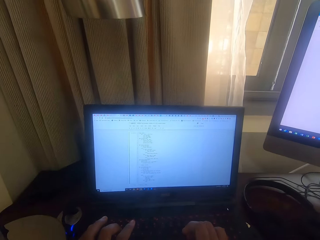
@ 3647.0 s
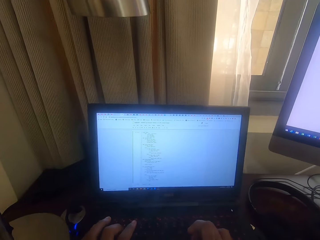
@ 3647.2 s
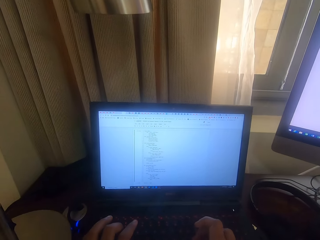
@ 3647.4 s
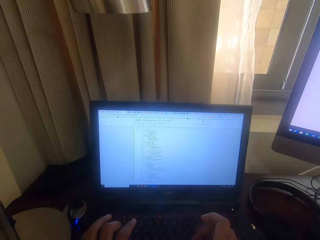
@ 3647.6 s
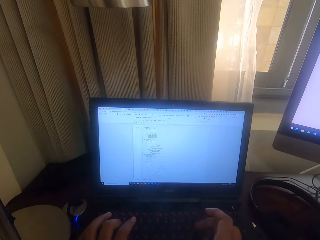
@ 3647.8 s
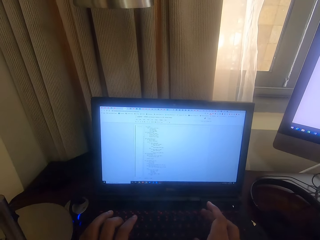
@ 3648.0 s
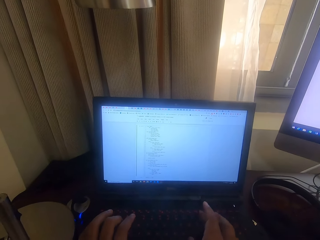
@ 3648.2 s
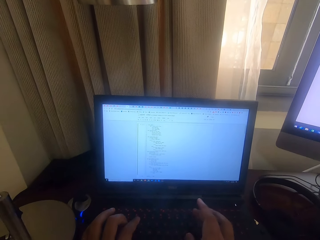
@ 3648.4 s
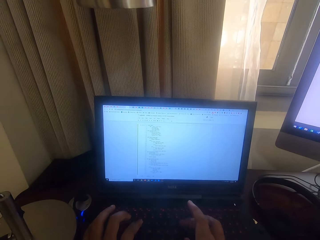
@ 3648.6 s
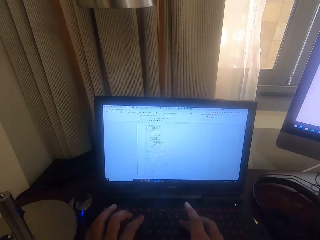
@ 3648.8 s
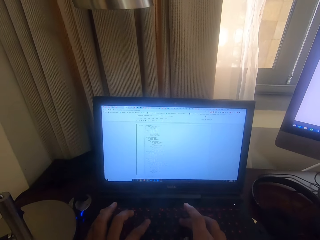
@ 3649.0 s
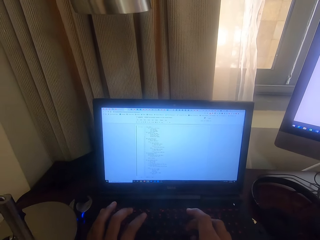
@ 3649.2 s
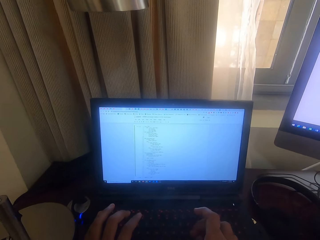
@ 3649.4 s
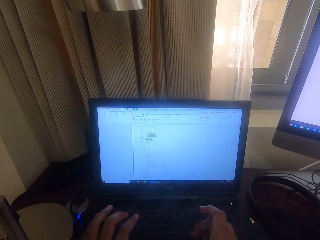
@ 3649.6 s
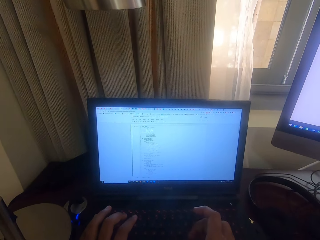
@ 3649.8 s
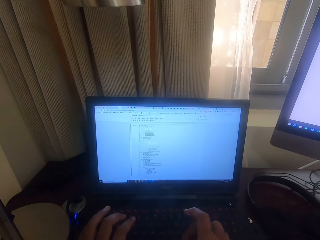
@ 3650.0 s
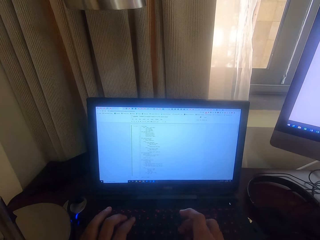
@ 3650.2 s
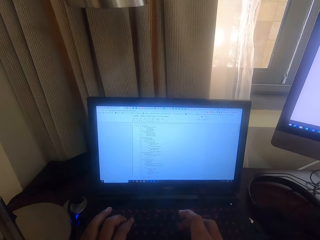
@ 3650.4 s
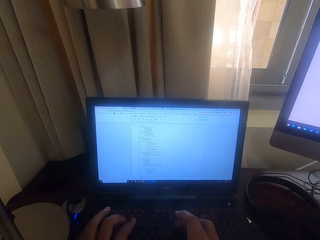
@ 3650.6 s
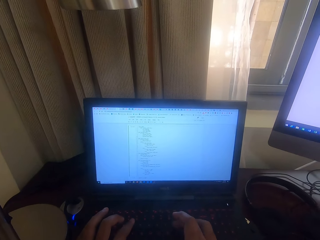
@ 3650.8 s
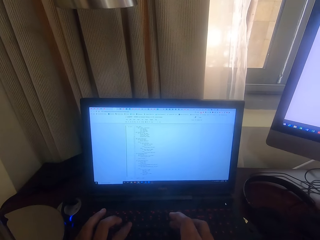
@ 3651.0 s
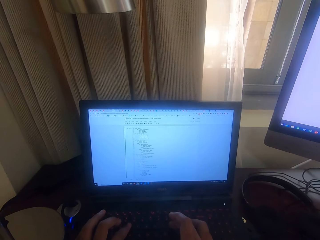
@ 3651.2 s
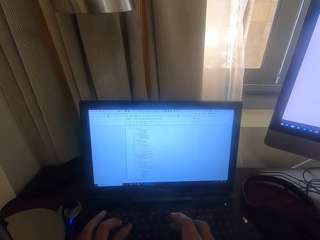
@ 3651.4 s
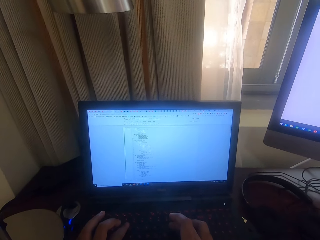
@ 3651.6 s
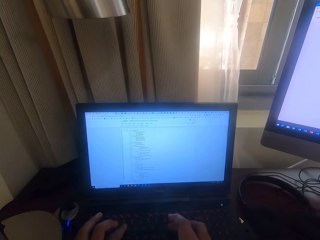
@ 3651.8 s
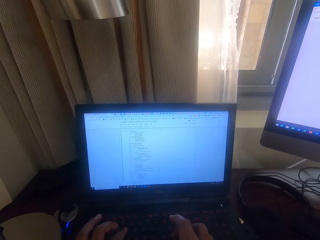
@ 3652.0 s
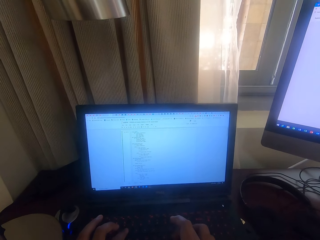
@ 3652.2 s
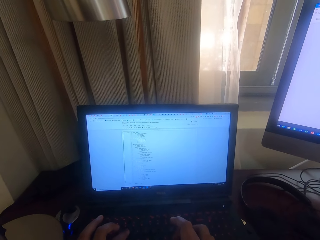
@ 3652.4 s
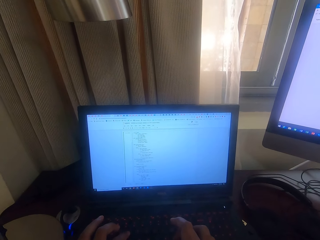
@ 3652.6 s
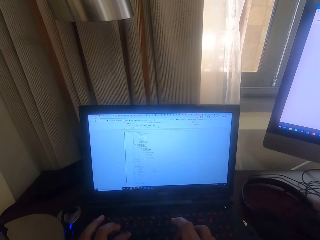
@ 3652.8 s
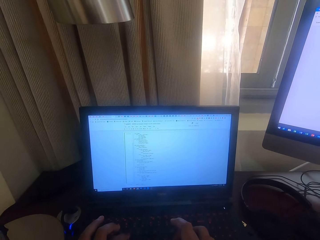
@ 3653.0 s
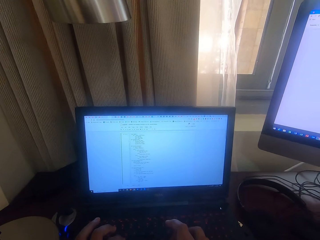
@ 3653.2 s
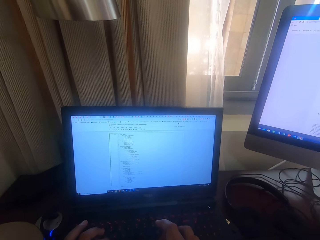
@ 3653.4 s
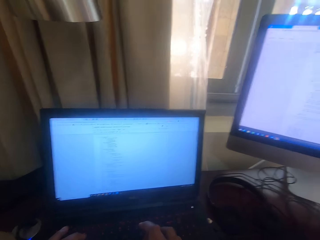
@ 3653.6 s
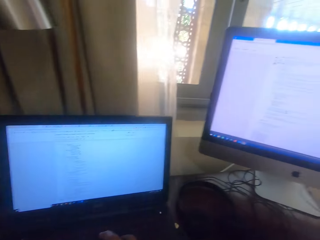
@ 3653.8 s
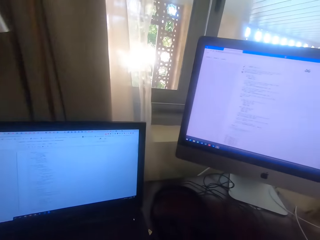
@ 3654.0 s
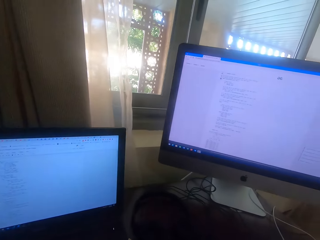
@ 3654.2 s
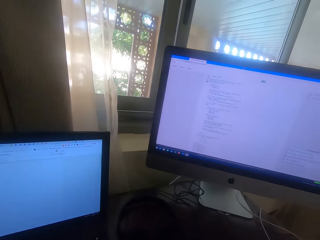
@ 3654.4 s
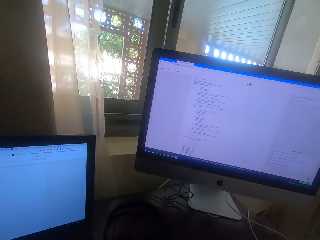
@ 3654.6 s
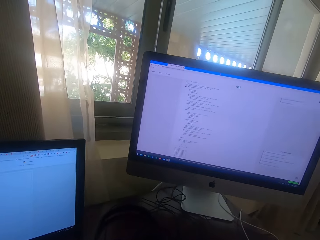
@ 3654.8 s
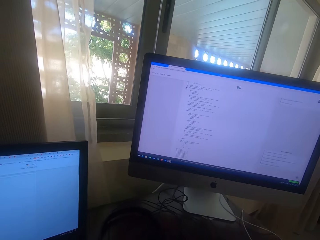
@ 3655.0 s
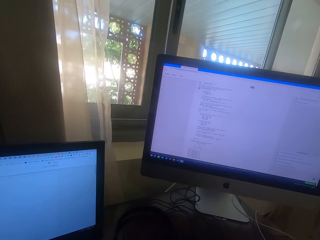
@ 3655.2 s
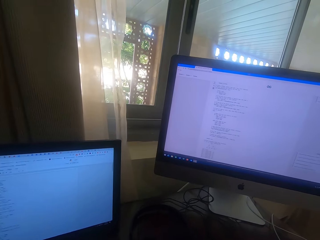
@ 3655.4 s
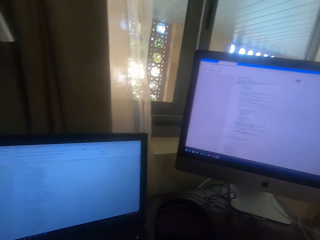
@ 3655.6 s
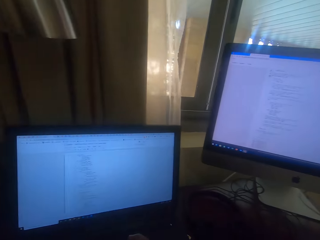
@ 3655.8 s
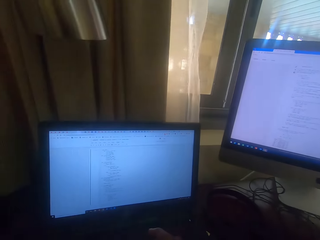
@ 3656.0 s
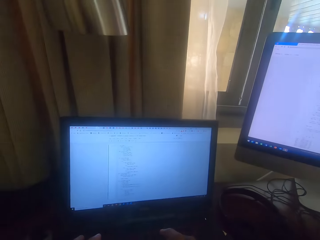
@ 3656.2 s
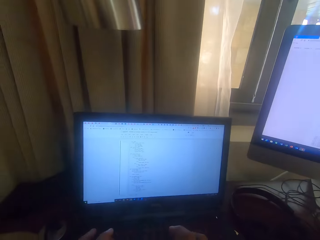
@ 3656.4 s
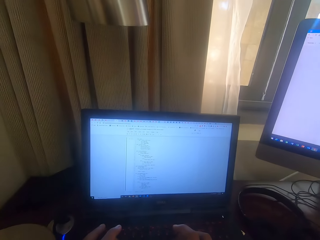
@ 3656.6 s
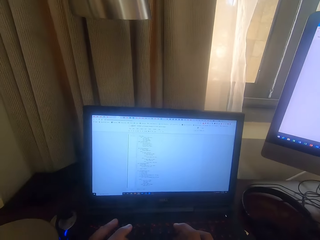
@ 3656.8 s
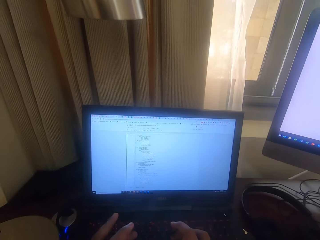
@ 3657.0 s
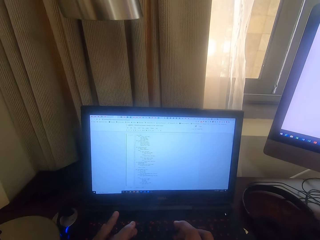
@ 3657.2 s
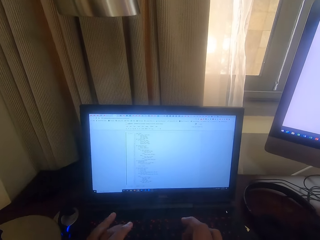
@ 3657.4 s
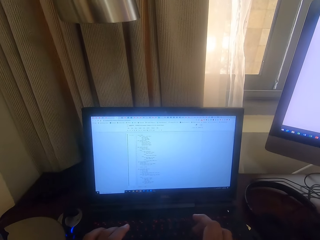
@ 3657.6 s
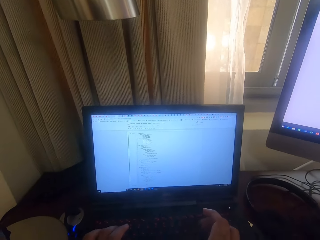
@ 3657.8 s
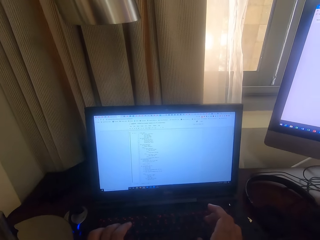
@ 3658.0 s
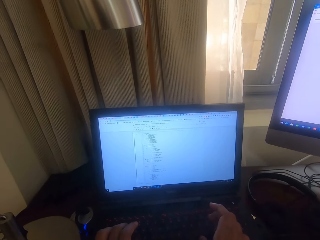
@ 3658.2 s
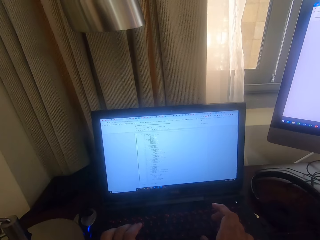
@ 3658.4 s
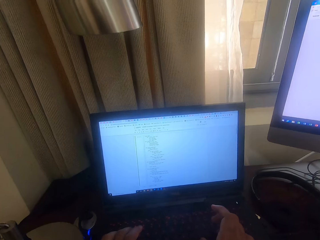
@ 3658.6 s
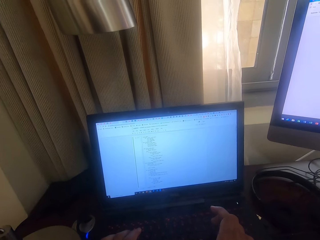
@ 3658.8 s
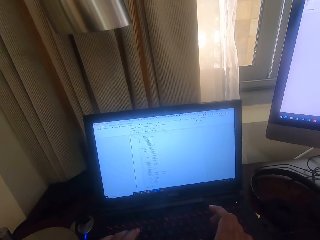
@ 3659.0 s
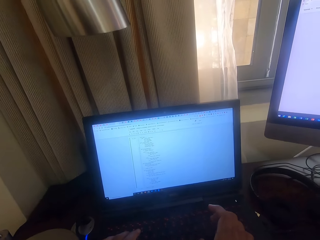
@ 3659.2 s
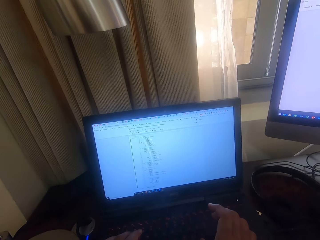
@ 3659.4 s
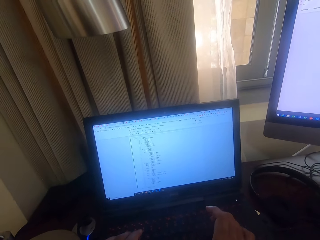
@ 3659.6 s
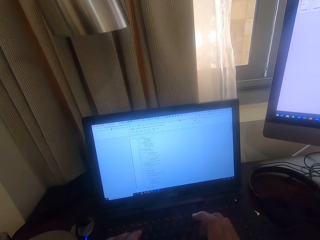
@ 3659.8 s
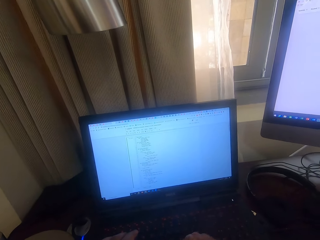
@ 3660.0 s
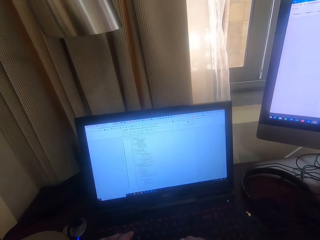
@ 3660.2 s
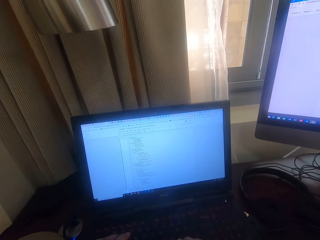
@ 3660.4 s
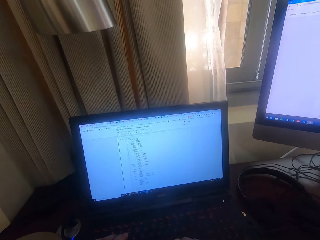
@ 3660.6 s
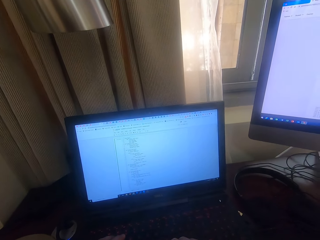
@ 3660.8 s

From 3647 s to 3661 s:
The camera wearer types on the keyboard. They look at the computers. They use the keyboard.

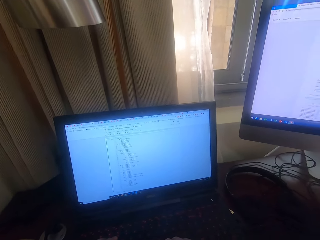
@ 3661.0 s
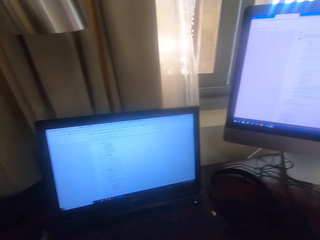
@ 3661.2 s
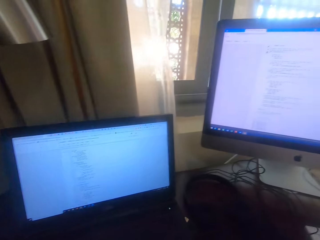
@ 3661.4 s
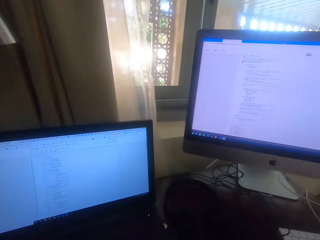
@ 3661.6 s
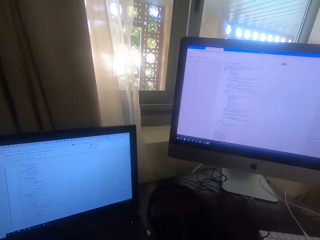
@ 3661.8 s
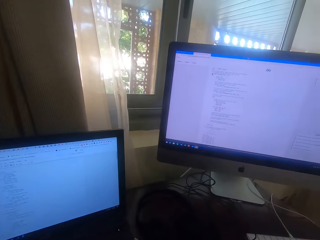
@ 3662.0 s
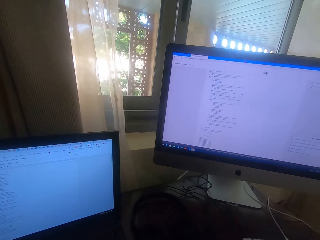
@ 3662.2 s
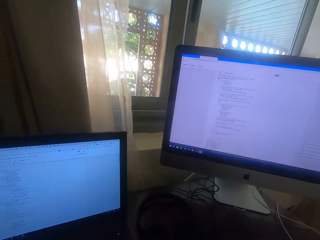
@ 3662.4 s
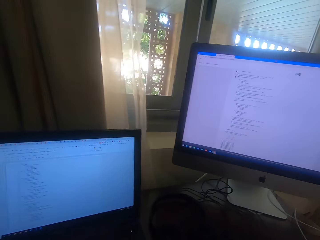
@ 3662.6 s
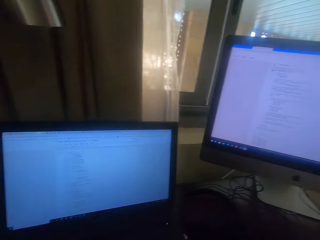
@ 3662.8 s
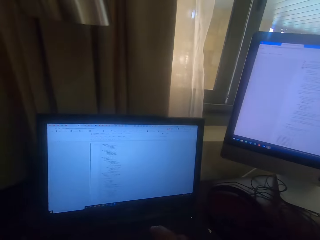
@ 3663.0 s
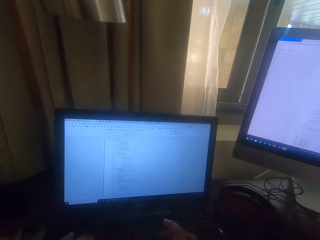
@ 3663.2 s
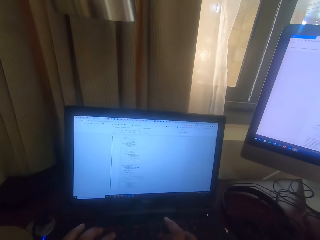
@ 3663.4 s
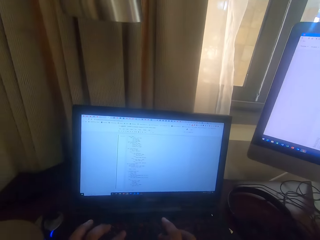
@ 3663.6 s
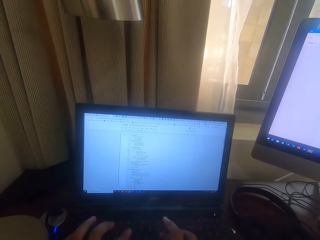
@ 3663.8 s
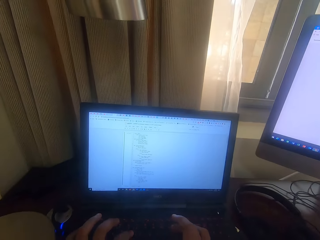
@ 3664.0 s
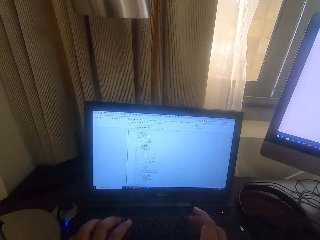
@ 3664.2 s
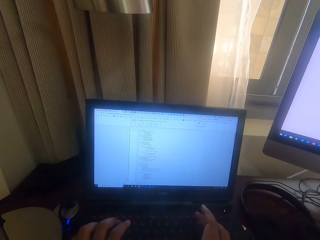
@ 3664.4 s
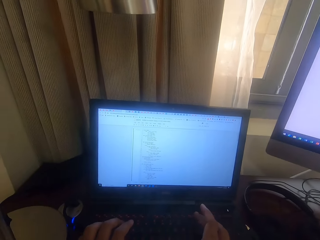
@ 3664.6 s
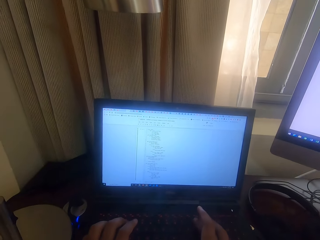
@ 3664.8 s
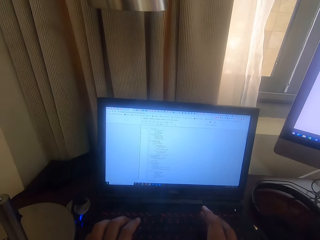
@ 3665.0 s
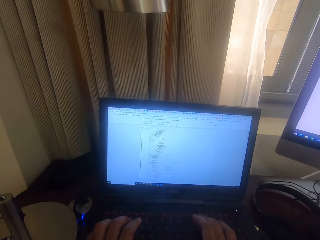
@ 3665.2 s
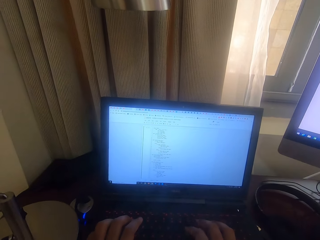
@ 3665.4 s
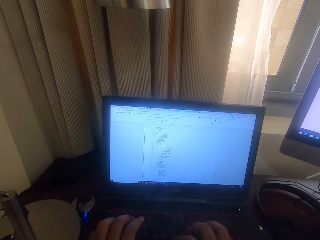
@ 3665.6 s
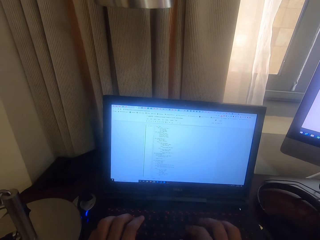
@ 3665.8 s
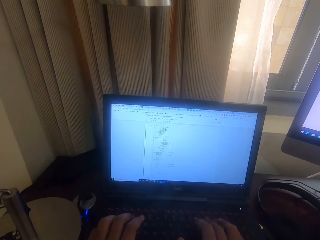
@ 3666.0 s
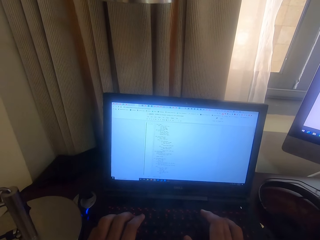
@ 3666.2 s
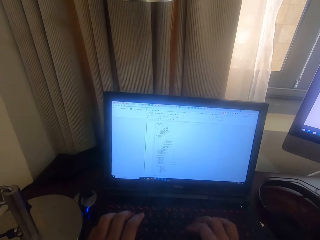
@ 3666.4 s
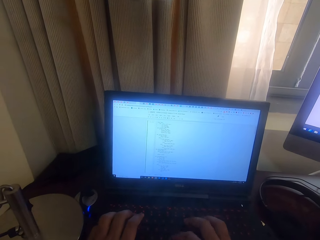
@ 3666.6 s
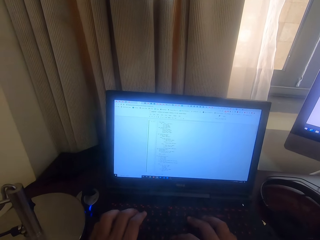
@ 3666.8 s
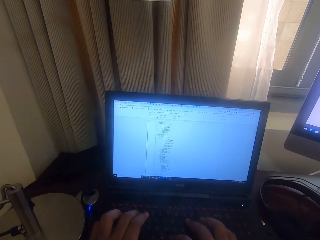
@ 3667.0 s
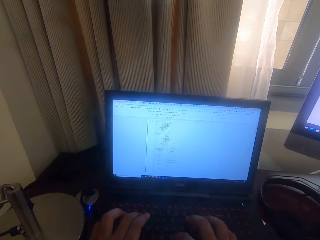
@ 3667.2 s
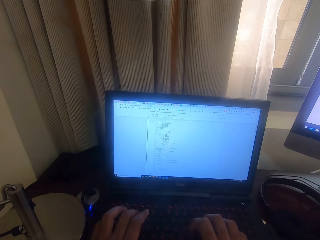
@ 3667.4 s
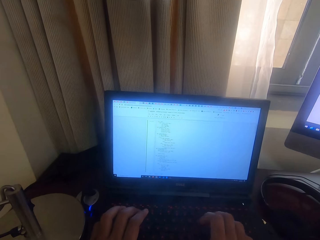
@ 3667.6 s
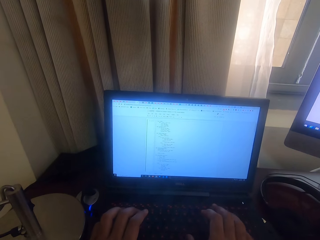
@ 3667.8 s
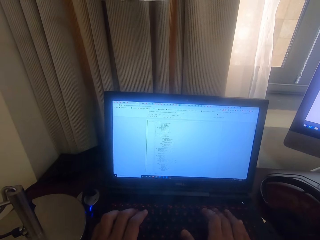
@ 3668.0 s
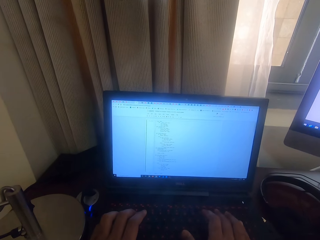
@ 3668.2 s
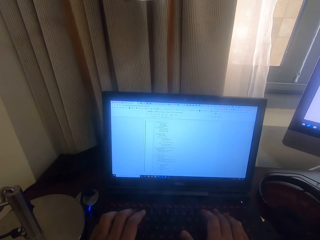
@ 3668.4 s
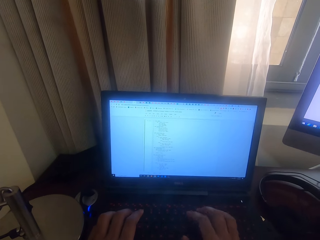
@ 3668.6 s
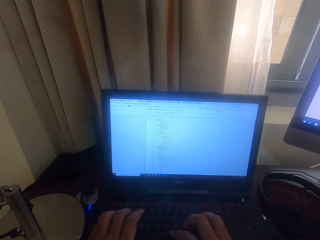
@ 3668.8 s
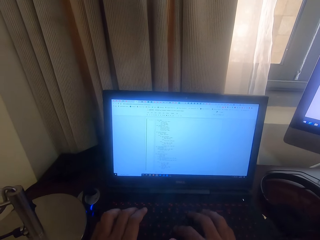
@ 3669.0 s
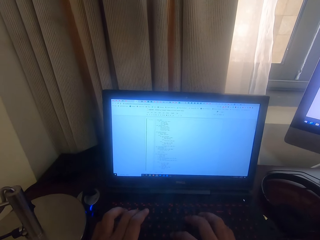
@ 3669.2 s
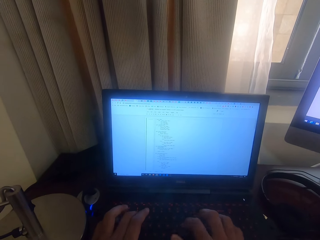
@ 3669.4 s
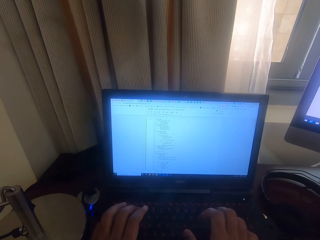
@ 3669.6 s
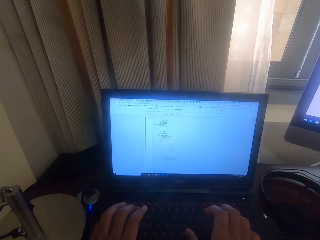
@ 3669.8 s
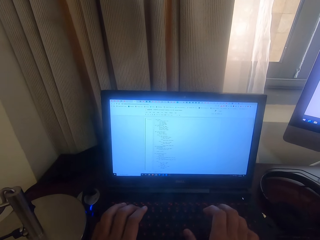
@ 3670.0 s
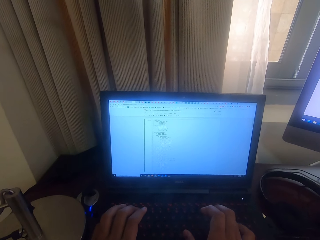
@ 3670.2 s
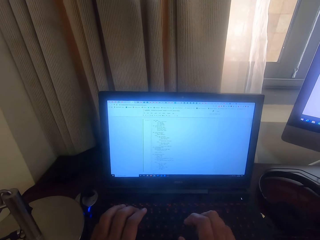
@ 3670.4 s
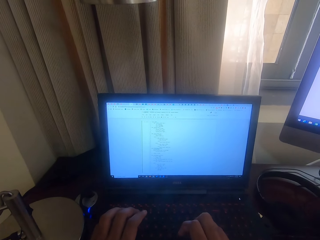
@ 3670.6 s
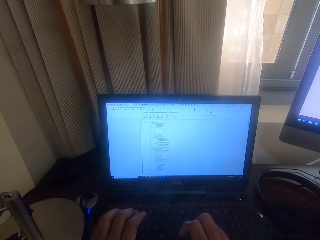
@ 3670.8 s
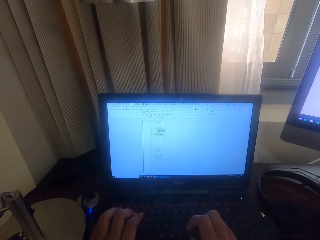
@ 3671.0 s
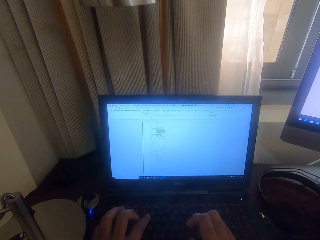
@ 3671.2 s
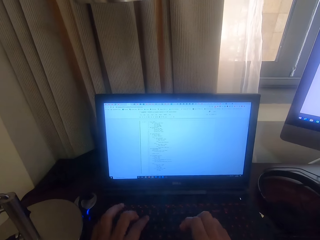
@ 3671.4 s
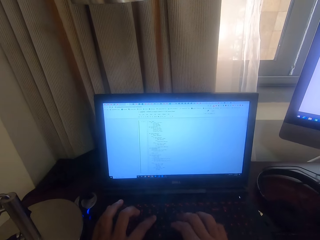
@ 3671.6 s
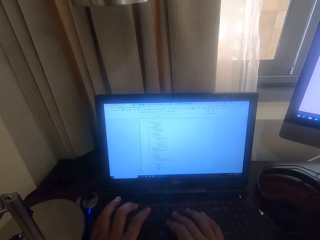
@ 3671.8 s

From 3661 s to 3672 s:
The camera wearer looks at the screen. They use the keyboard. They type on the keyboard.
